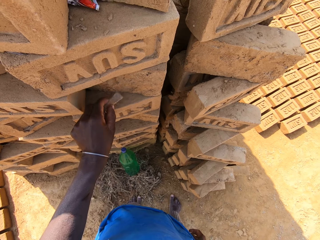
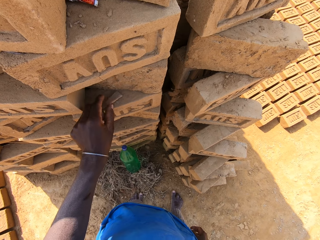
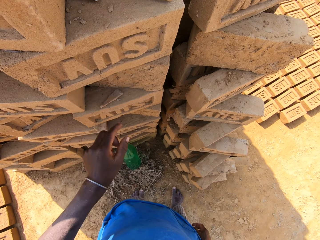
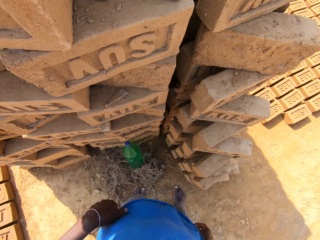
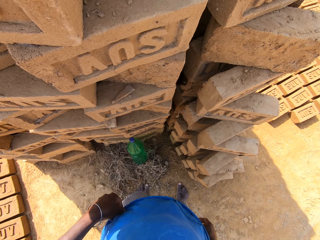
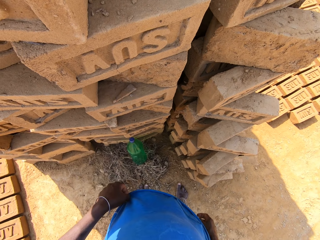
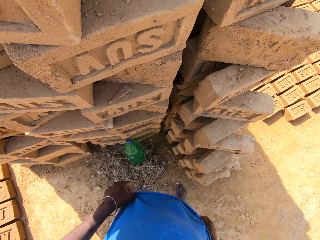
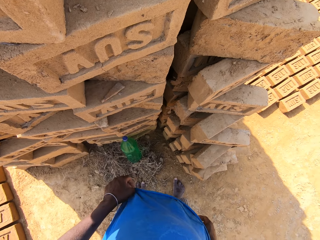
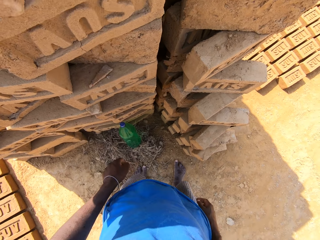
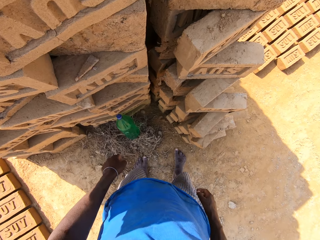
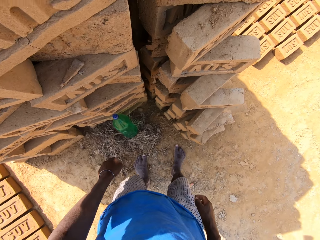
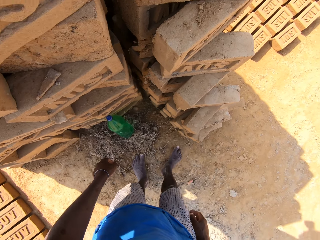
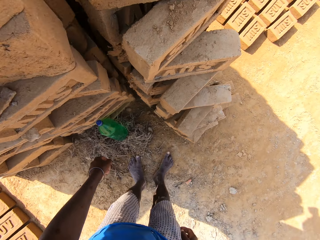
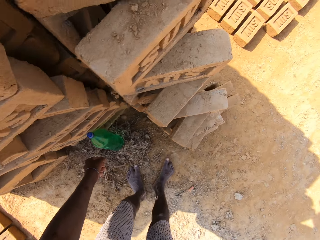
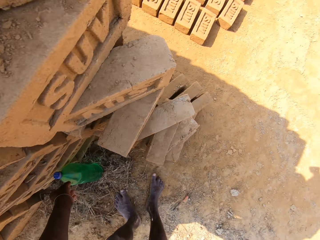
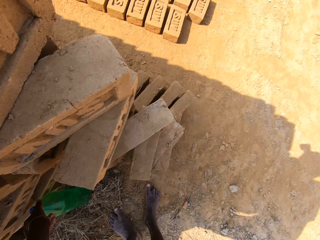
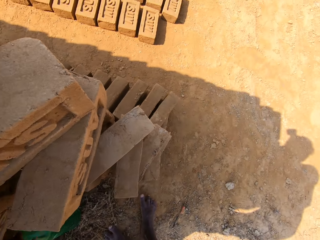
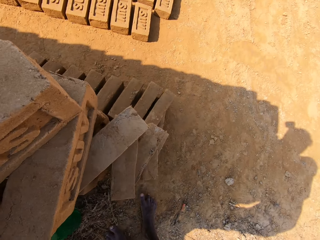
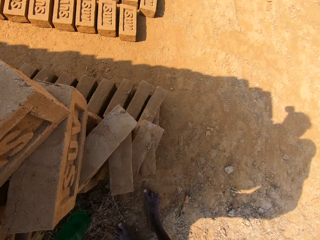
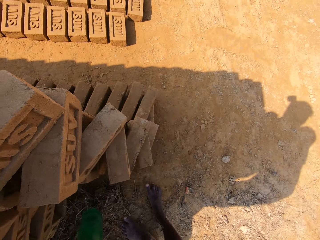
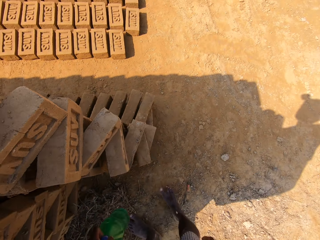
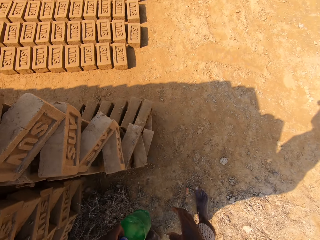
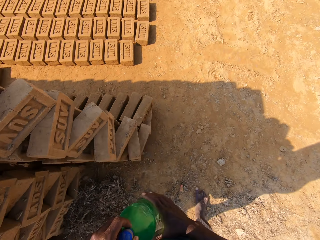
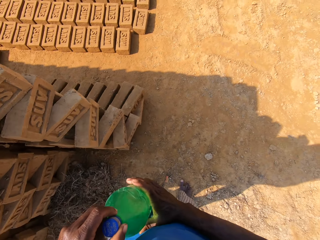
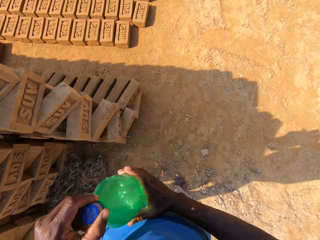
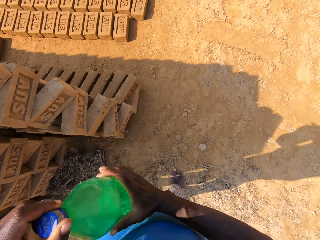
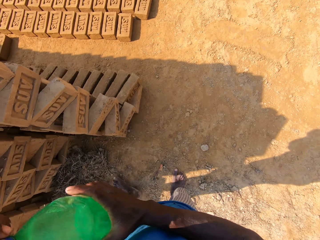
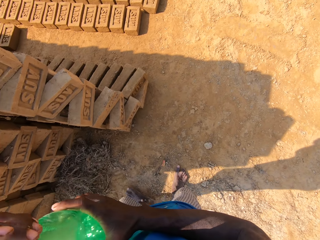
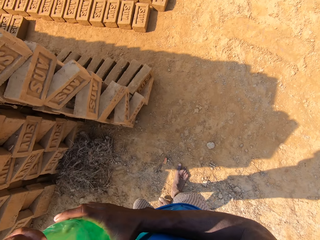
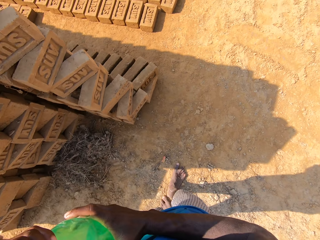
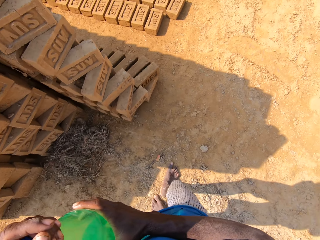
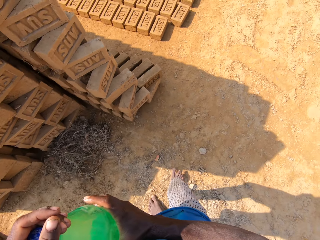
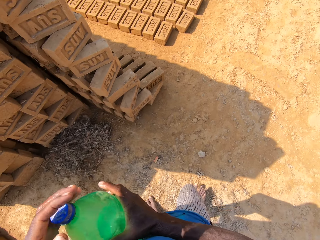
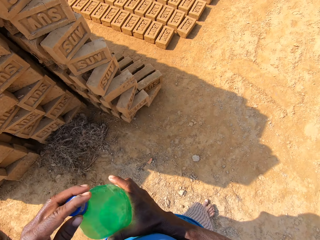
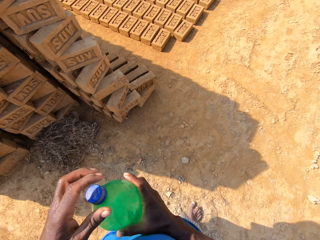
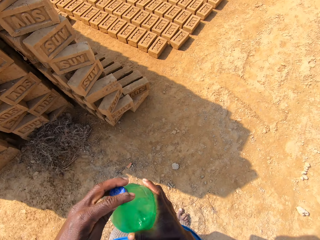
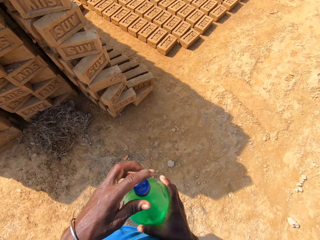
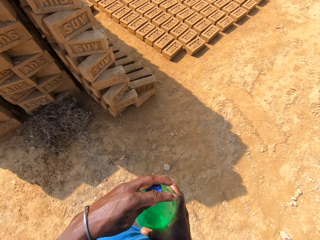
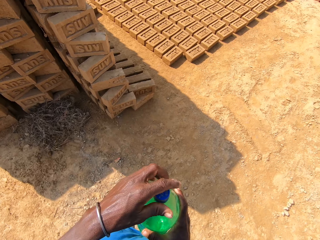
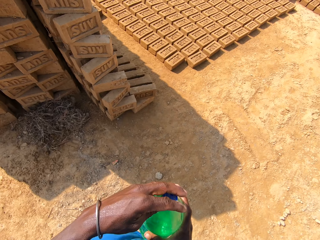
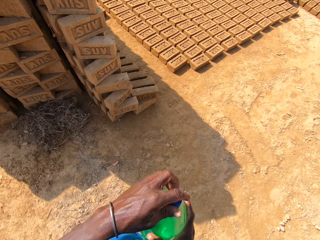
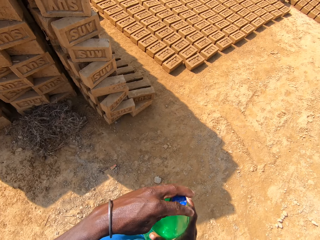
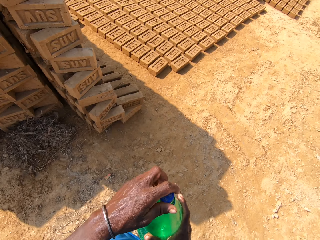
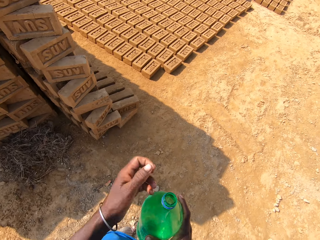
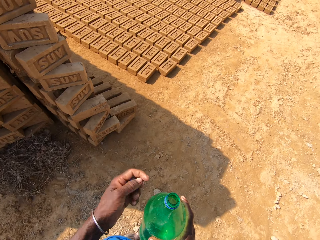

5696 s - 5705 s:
The camera wearer puts the piece of brick on the bricks. They wipe a hand on the t-shirt. They pick up a bottle of water on the ground. They bend down. They look around. They open the bottle of water.

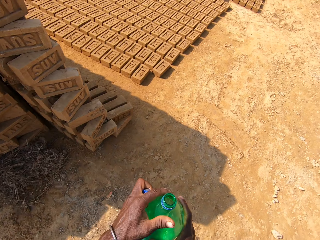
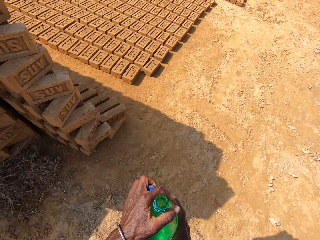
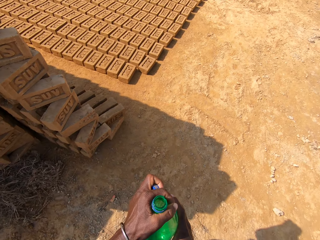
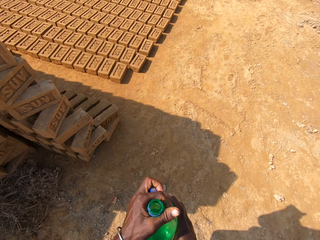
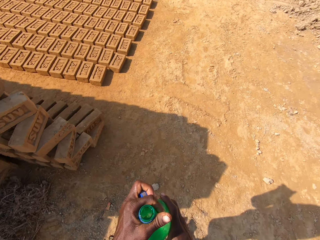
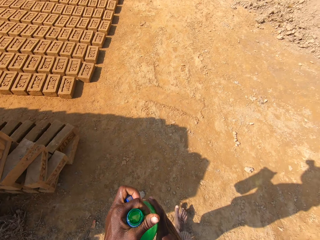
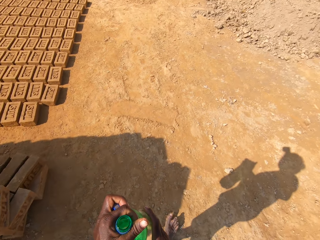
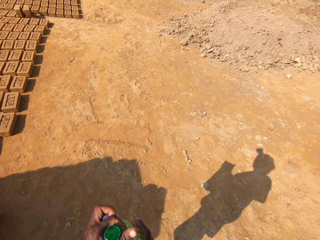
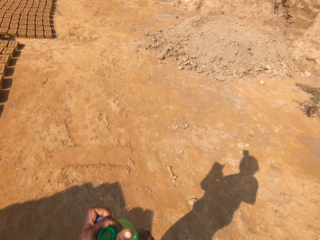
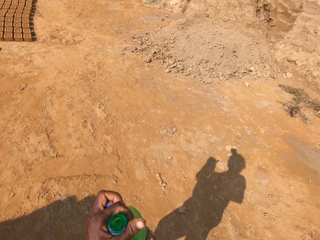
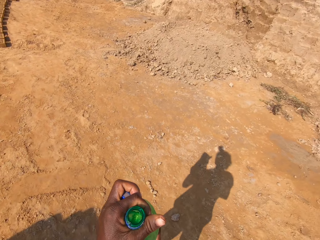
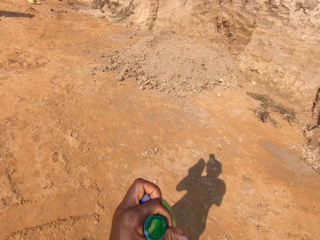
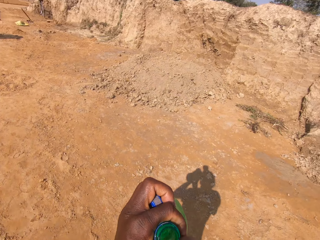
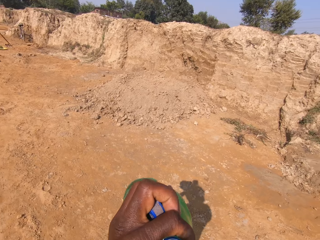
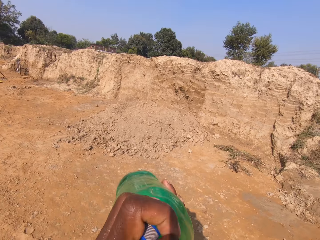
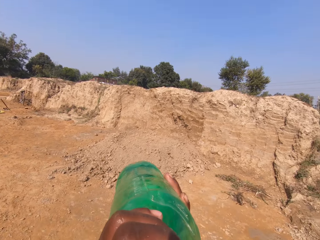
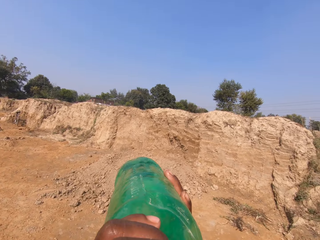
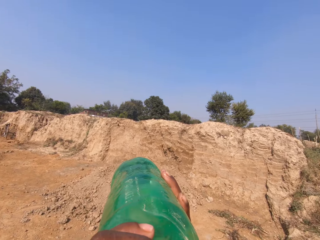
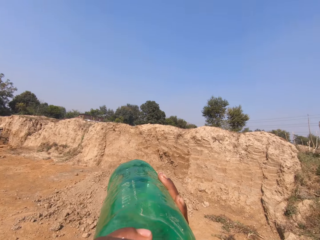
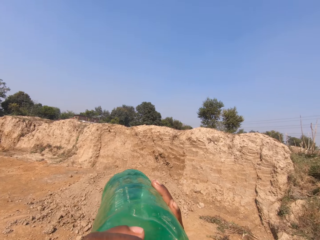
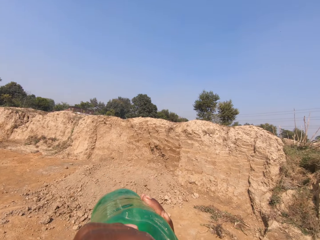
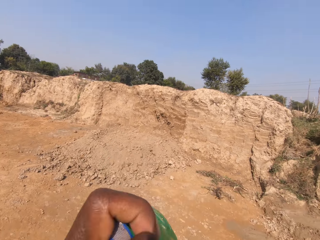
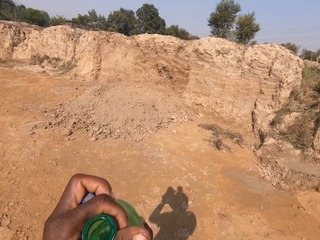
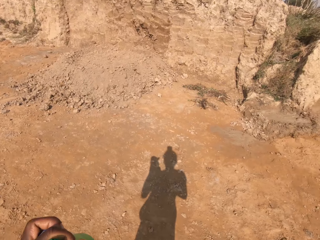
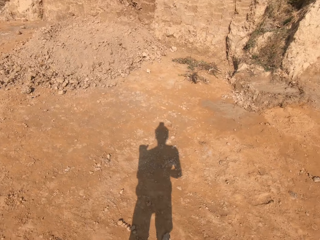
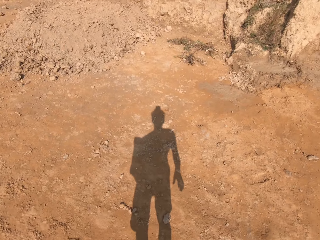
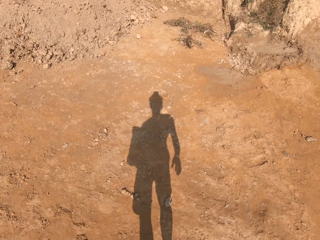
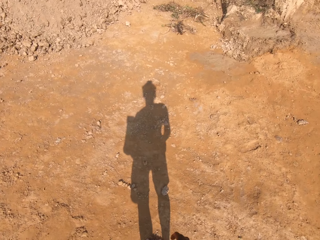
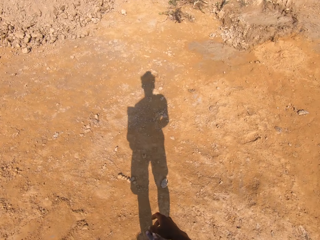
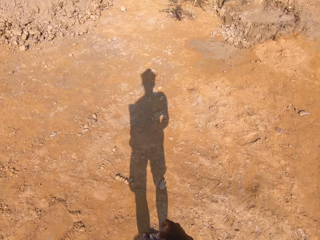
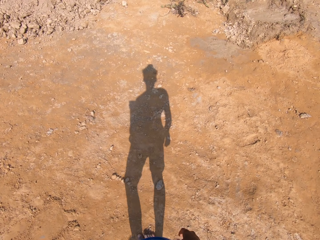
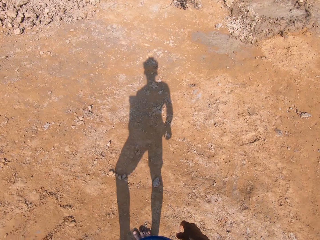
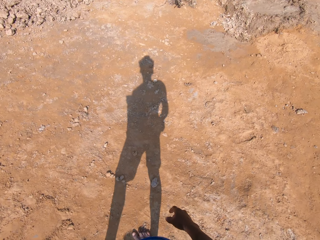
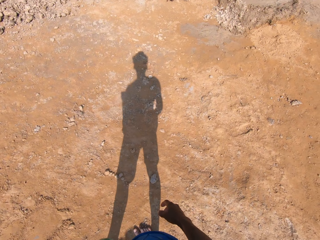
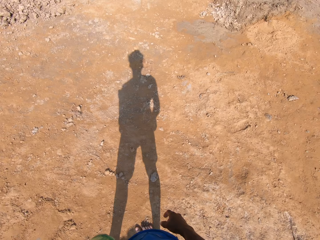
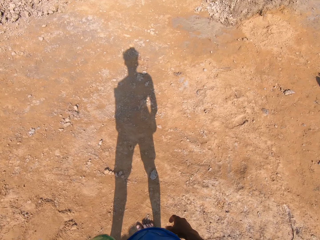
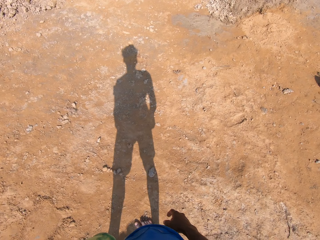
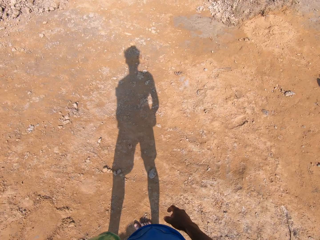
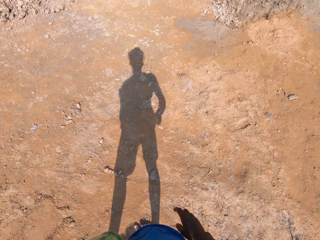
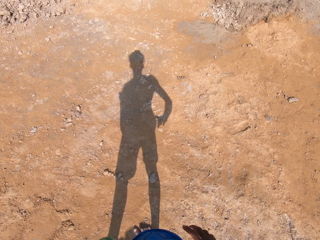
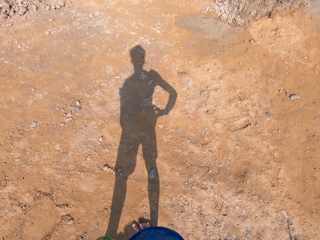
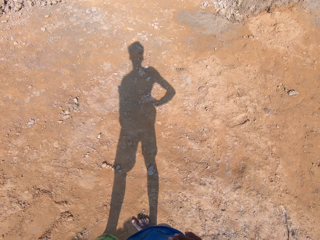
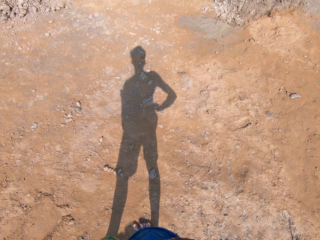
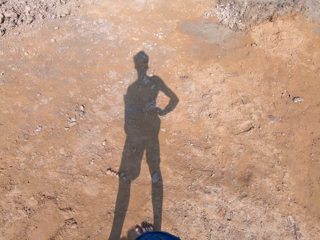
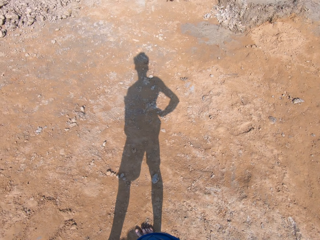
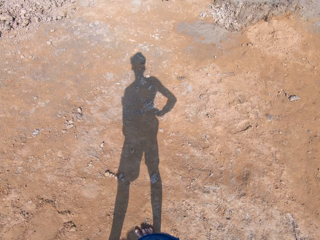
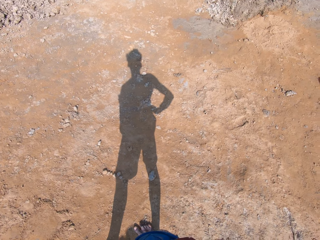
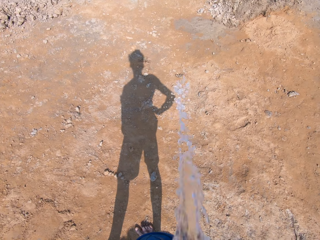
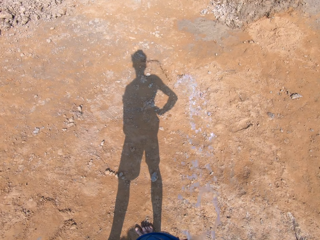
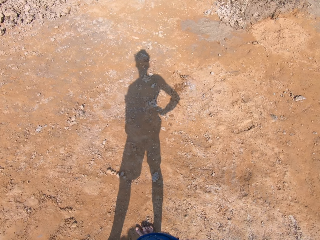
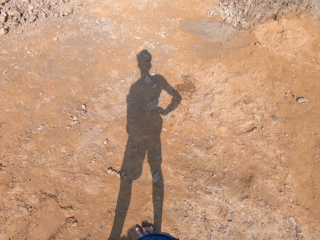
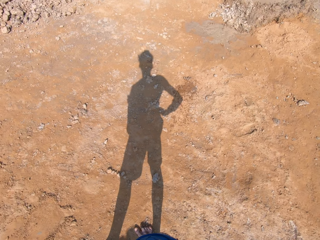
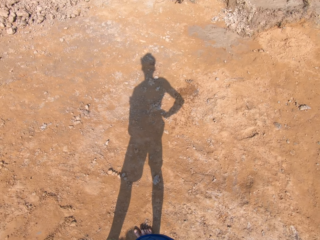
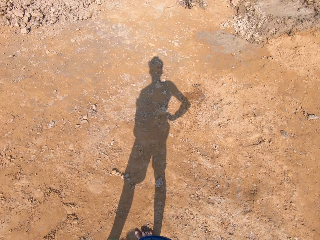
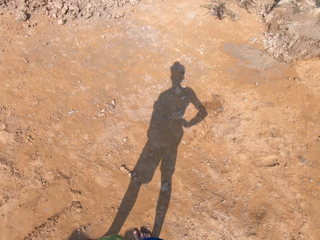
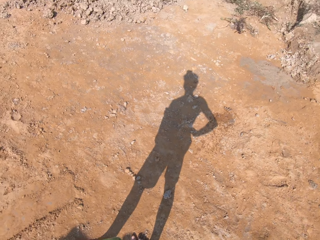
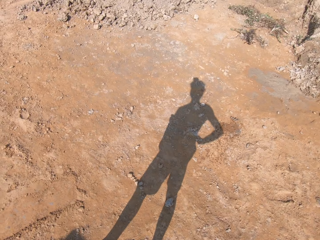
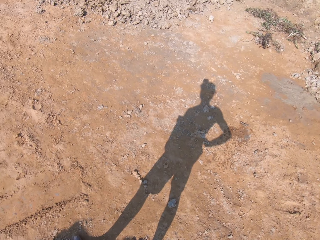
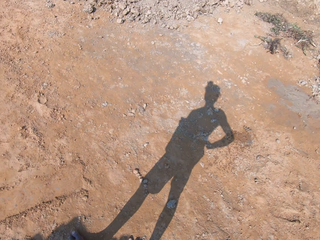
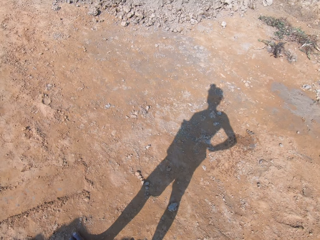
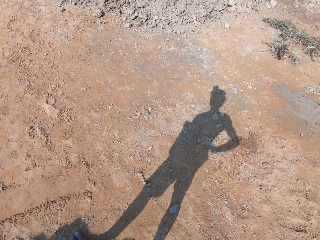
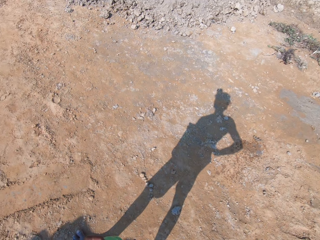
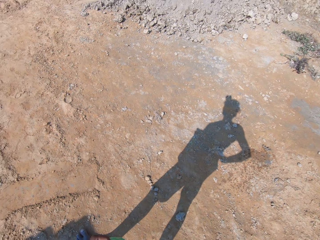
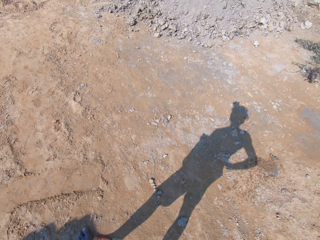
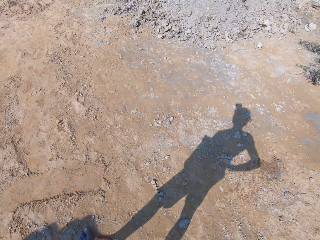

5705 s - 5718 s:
The camera wearer holds the bottle. They walk in the ground. They look around. They drink water from the bottle. They rinse water in the mouth. They hold the bottle. They look around. They spit water on the ground. They look around.
